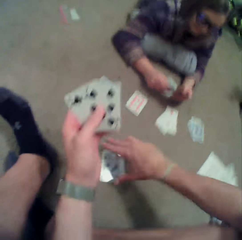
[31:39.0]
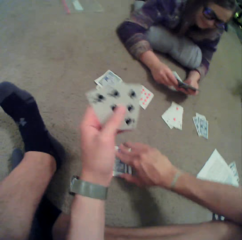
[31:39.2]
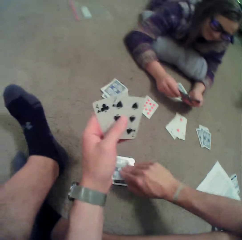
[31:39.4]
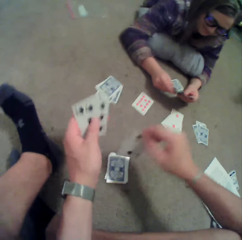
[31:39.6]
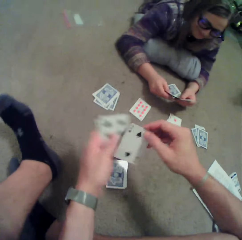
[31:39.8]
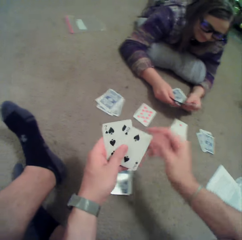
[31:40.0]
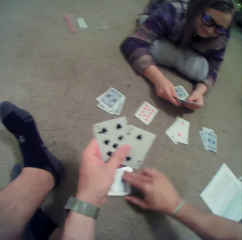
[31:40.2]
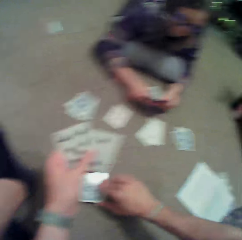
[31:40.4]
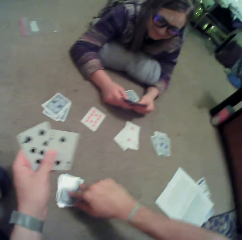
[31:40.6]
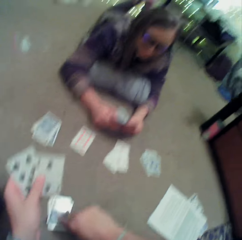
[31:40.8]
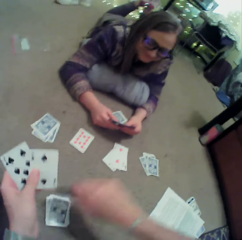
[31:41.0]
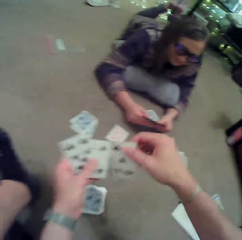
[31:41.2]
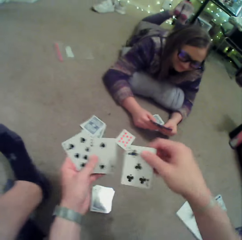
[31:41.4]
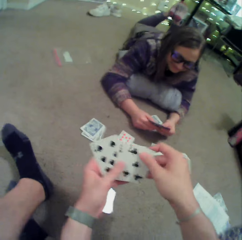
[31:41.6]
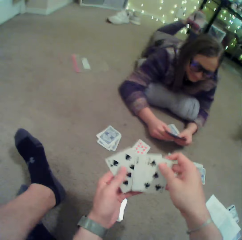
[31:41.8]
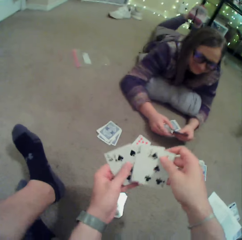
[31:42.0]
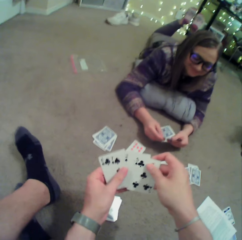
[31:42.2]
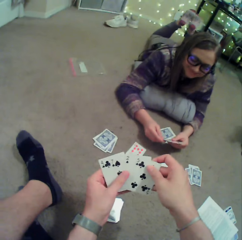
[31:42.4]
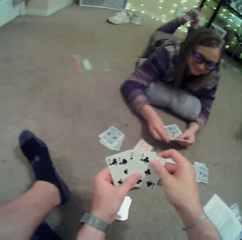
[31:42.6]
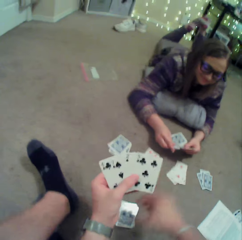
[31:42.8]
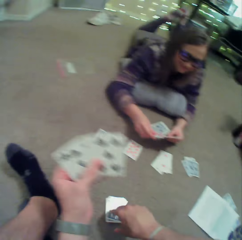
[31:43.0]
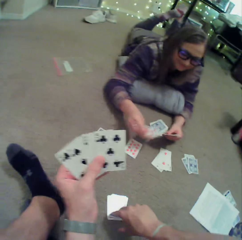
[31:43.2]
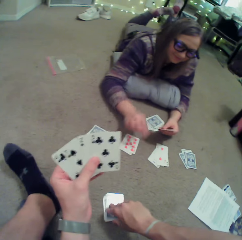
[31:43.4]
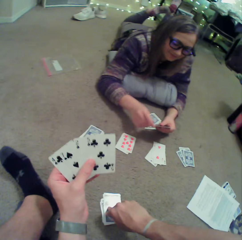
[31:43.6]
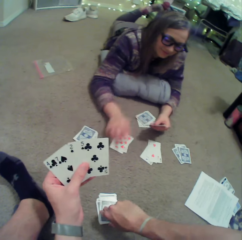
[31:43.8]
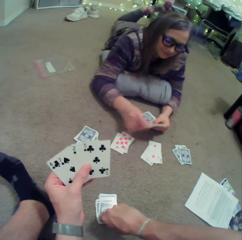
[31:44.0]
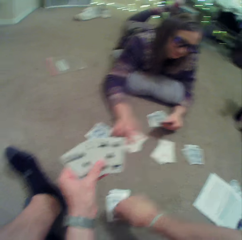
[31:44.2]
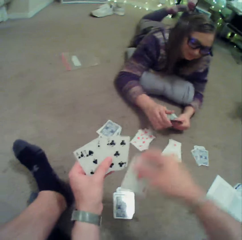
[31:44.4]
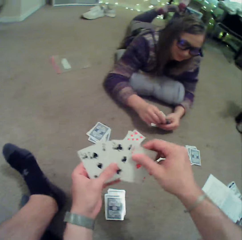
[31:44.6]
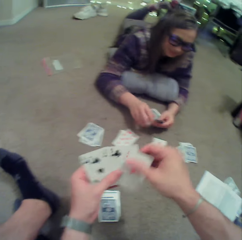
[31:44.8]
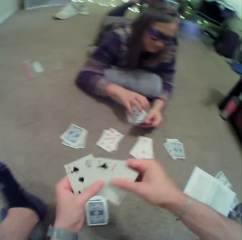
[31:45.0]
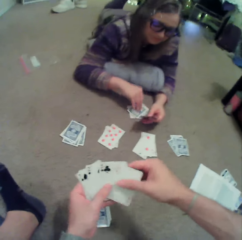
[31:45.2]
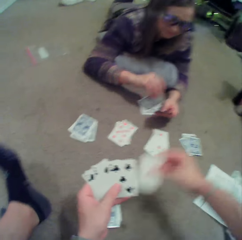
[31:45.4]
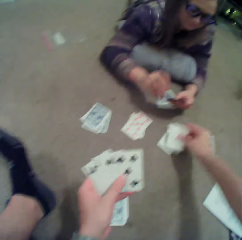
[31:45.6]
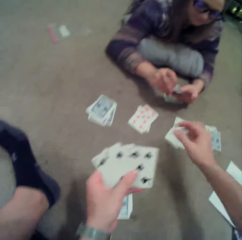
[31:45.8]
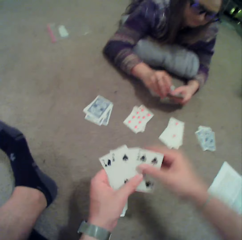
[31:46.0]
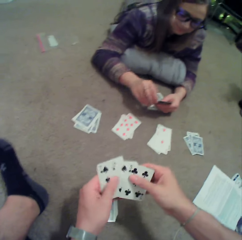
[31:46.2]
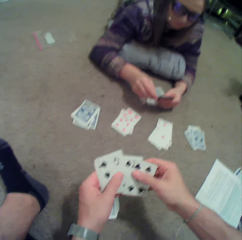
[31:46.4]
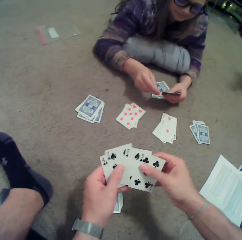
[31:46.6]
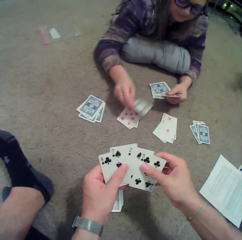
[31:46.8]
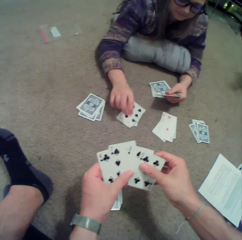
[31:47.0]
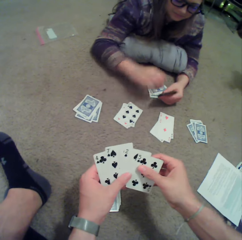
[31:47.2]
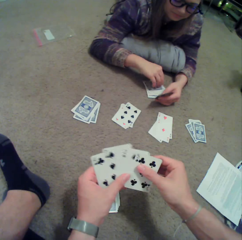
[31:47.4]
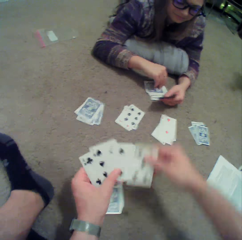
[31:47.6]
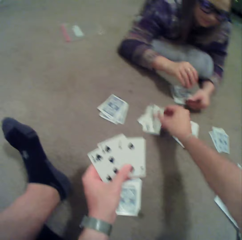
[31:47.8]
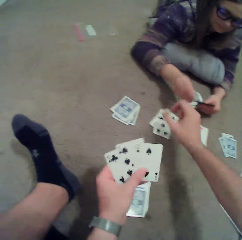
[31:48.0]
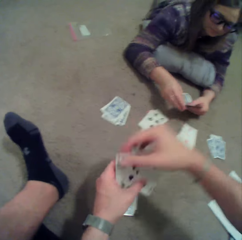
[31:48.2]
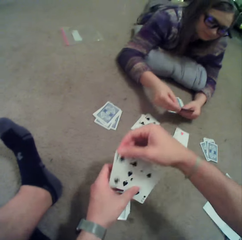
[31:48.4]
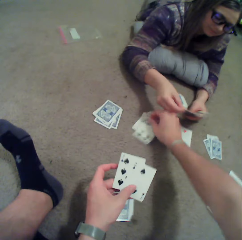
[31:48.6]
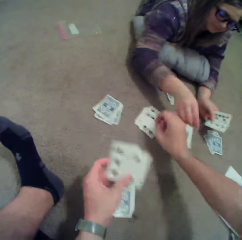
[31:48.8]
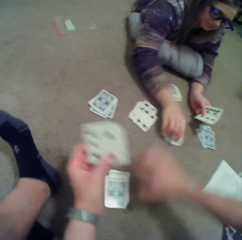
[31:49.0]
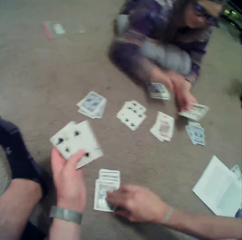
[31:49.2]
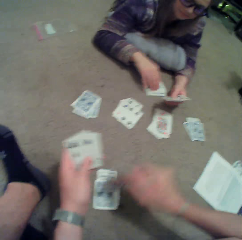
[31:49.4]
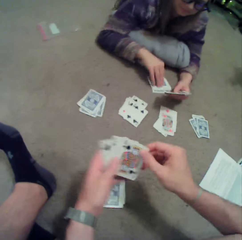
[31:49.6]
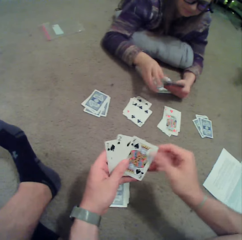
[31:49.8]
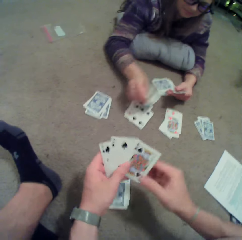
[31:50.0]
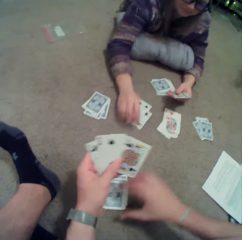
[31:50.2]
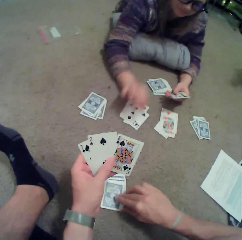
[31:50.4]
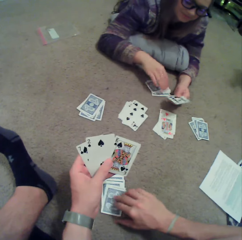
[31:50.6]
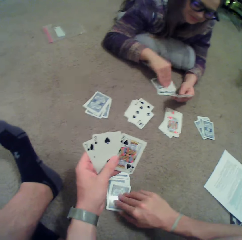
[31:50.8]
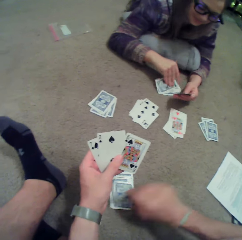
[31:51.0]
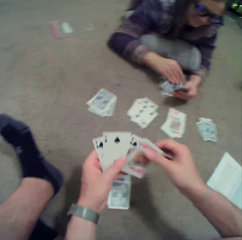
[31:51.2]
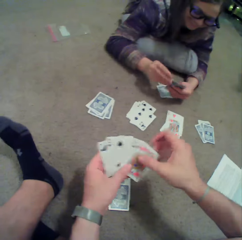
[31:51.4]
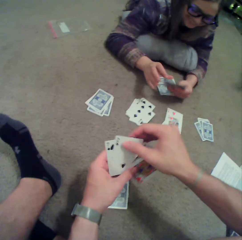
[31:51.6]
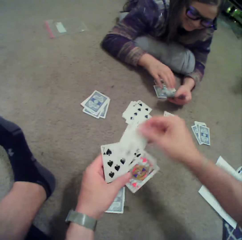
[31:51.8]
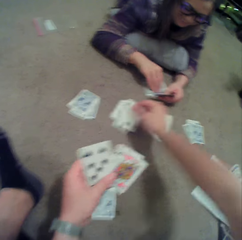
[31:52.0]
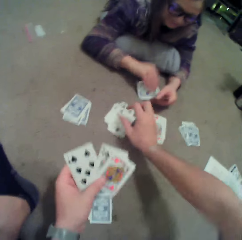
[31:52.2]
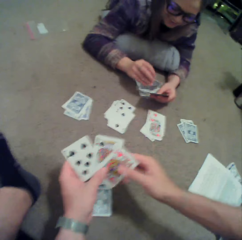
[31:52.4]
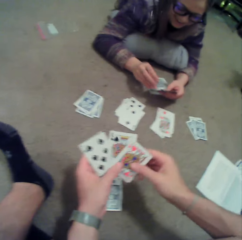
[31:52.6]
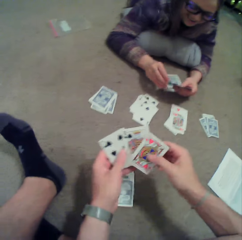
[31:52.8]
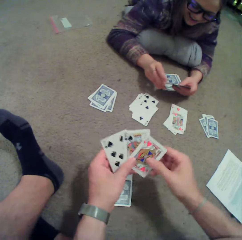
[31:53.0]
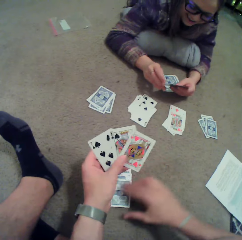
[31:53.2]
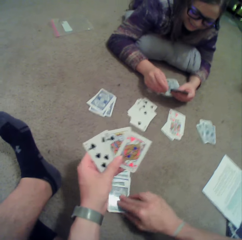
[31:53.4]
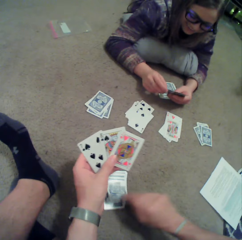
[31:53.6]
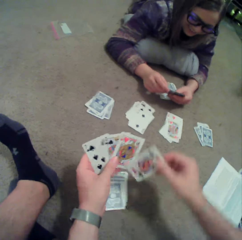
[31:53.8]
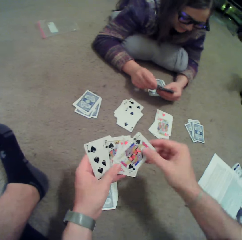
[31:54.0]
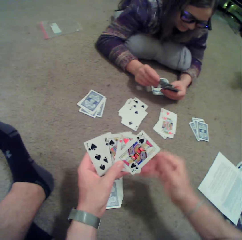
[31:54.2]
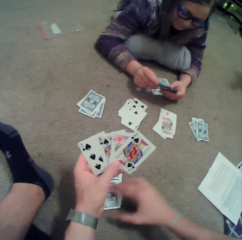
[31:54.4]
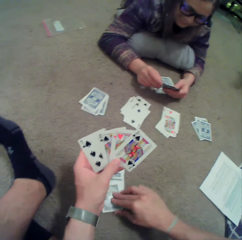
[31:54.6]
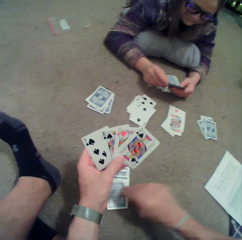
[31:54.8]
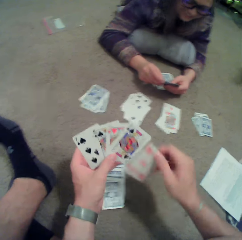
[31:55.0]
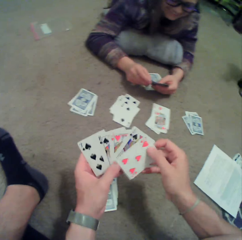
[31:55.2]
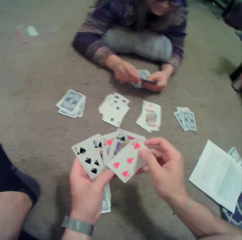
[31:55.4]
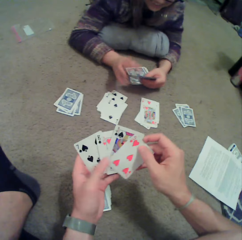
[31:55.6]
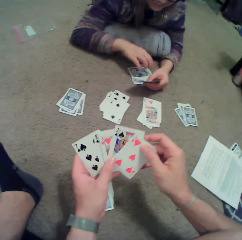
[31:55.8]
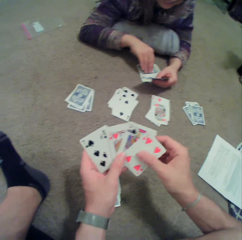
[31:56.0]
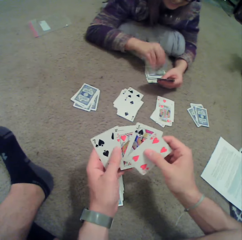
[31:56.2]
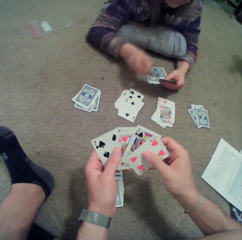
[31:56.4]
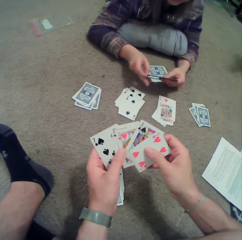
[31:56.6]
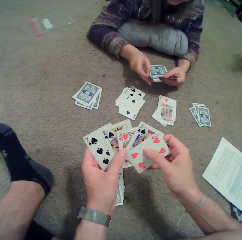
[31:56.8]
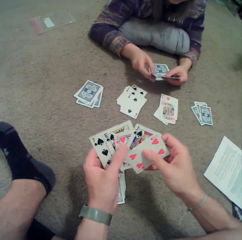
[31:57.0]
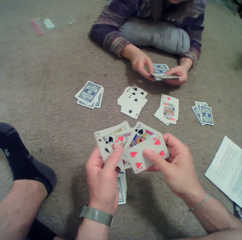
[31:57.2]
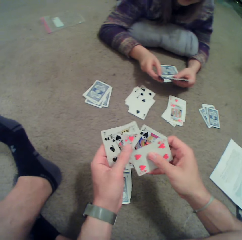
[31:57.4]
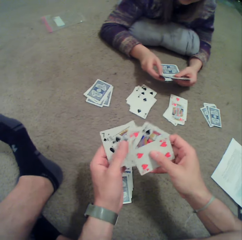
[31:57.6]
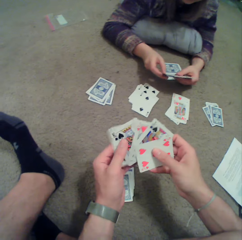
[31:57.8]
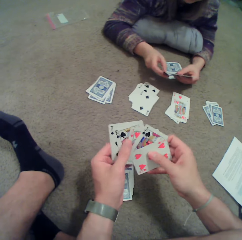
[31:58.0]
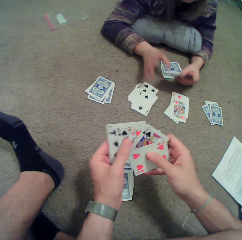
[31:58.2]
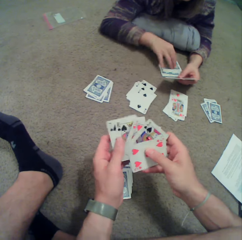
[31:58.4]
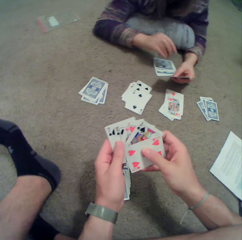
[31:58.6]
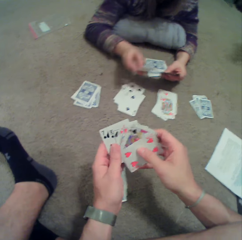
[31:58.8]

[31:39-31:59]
The camera wearer picks up a card on the floor repeatedly. The lady puts cards on the floor. The camera wearer puts a card on the floor. They check the cards. The lady puts a card on the floor. The camera wearer puts a card on the floor. They do so again. The lady puts a card on the floor. She does so again. The lady picks up the card. The camera wearer picks up a card on the floor and puts a card on the floor. They pick up a card on the floor. They do so again. The lady picks up the card. The camera wearer arranges the cards.

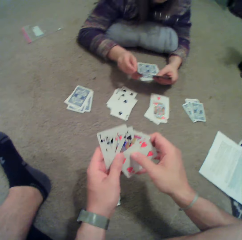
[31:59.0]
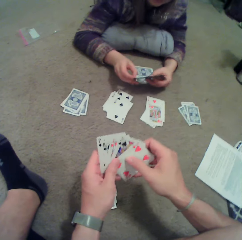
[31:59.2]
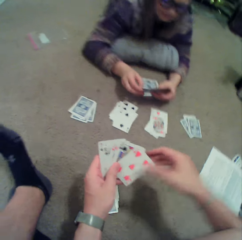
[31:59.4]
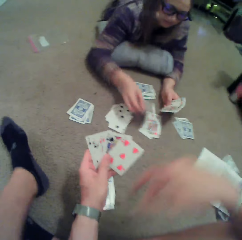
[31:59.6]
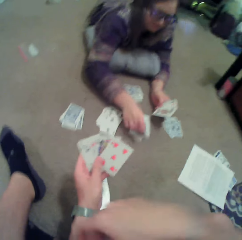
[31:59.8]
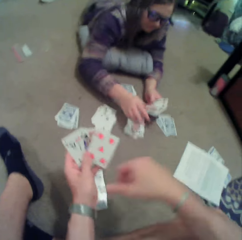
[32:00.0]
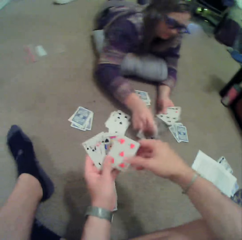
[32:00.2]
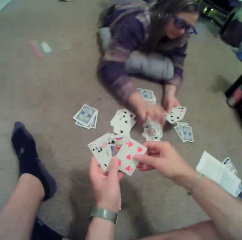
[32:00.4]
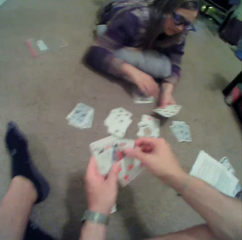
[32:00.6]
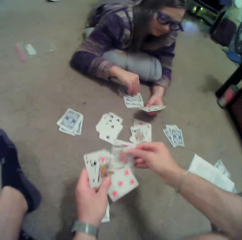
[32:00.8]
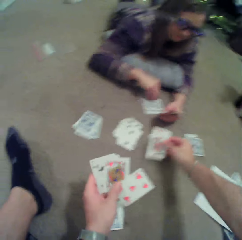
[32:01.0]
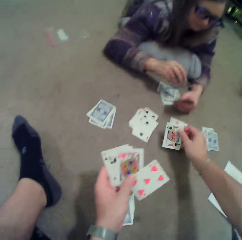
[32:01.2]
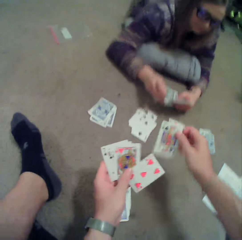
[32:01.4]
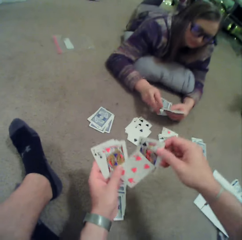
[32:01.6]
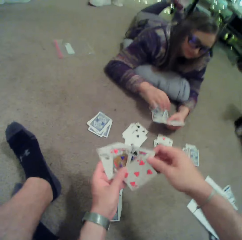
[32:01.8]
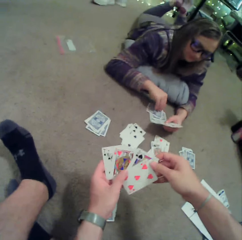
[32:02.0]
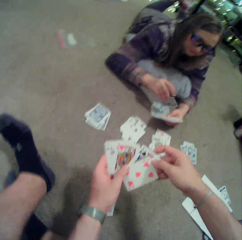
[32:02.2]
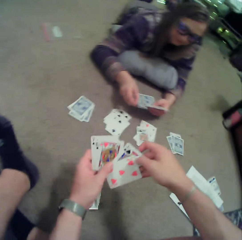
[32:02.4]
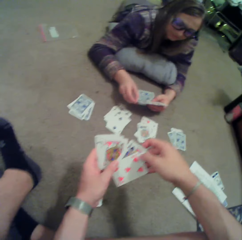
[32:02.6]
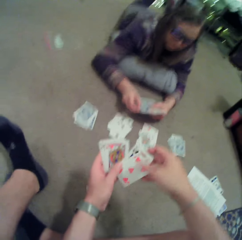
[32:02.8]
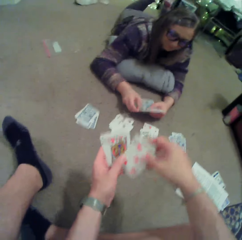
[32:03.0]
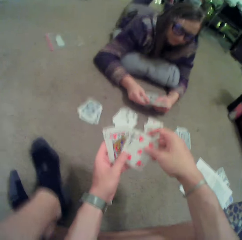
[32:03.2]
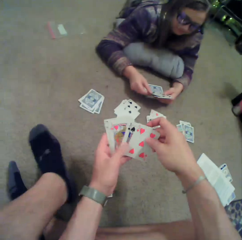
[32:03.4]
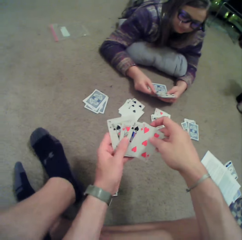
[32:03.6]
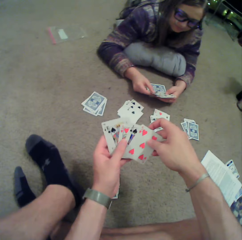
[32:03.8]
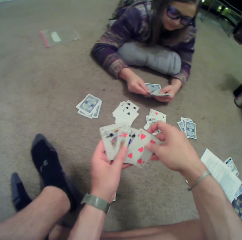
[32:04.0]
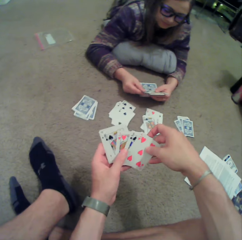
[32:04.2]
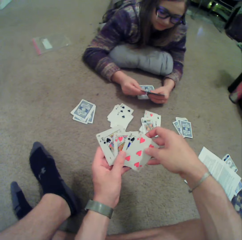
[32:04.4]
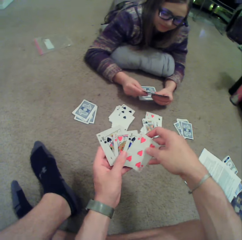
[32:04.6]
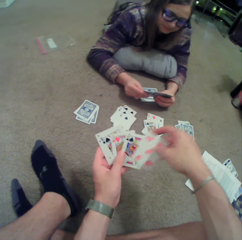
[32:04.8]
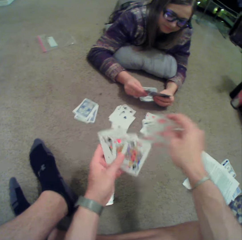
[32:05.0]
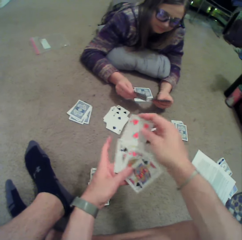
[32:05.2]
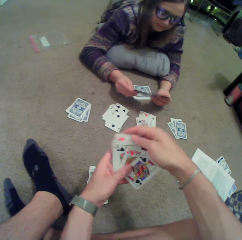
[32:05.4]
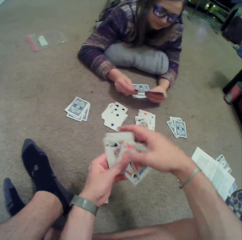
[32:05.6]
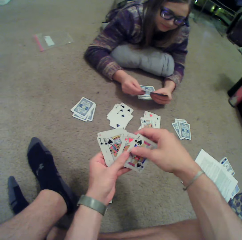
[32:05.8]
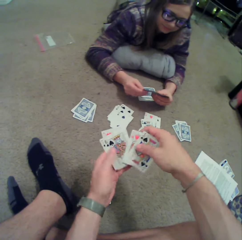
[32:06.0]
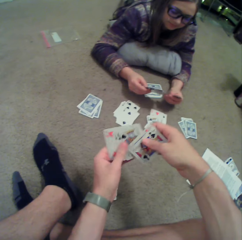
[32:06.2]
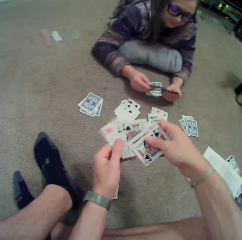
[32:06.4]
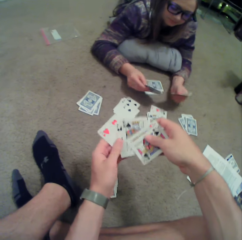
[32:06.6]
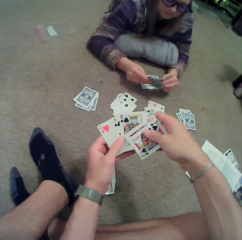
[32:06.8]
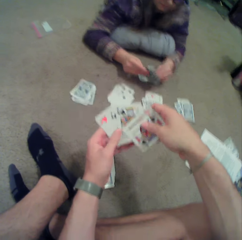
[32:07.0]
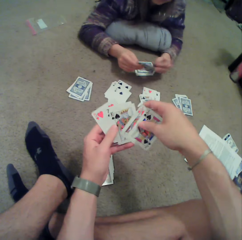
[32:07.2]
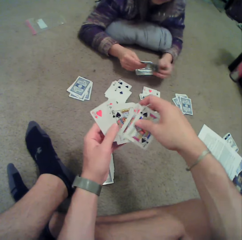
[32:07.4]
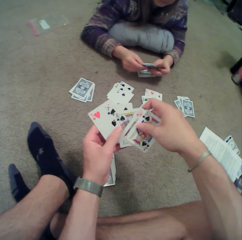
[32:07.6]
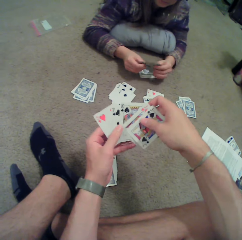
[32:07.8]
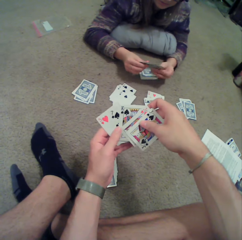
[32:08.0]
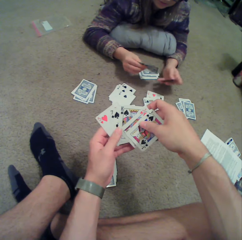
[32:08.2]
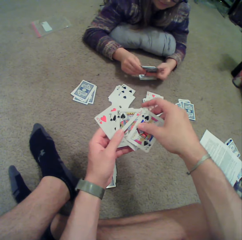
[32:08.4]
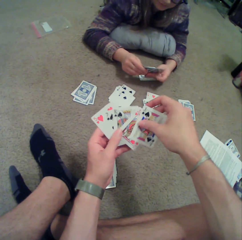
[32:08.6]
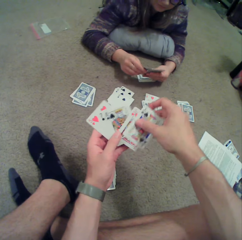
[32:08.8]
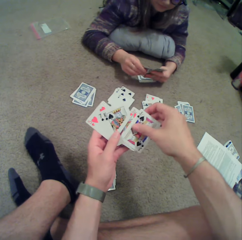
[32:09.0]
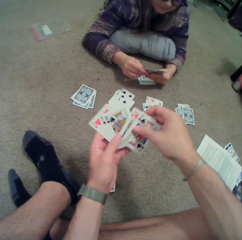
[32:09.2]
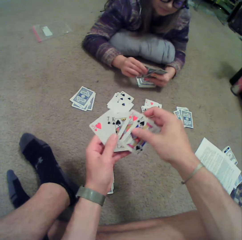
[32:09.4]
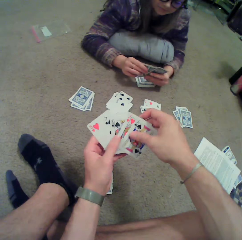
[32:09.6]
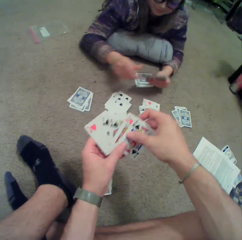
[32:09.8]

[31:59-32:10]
The lady puts a card on the floor. She does so again. The camera wearer puts a card on the floor. The lady picks up the card. The camera wearer straightens a leg. The lady checks the card. The camera wearer checks the card and arranges the cards.
